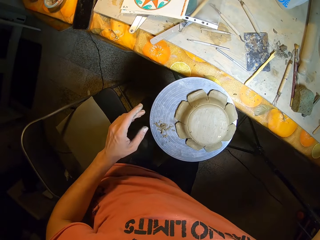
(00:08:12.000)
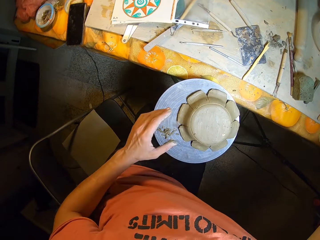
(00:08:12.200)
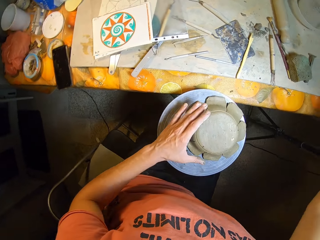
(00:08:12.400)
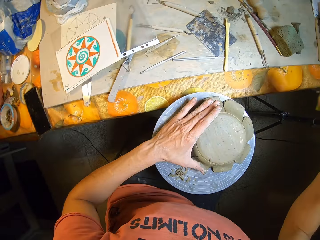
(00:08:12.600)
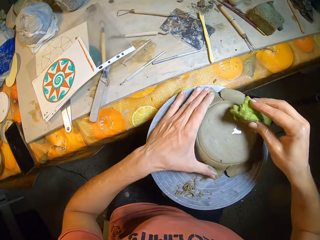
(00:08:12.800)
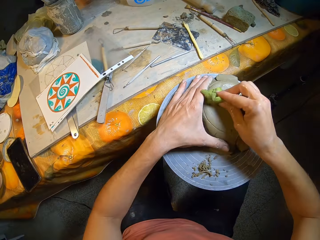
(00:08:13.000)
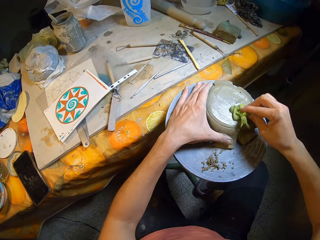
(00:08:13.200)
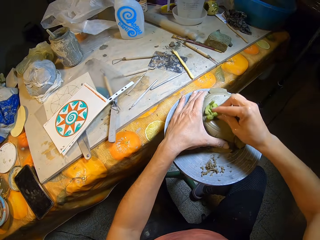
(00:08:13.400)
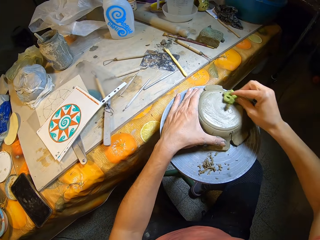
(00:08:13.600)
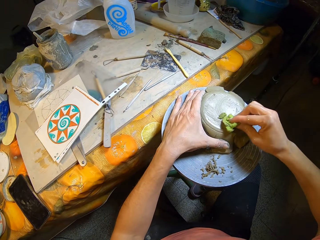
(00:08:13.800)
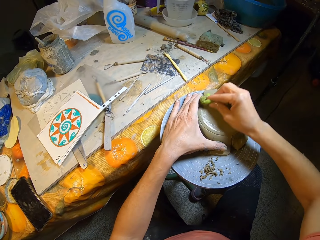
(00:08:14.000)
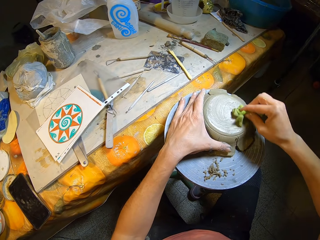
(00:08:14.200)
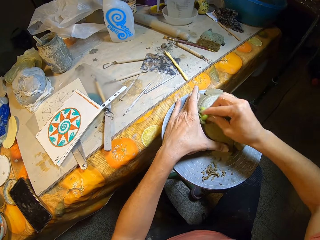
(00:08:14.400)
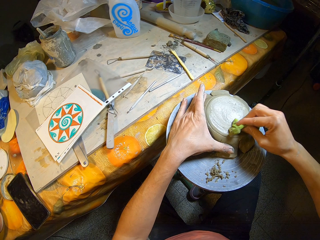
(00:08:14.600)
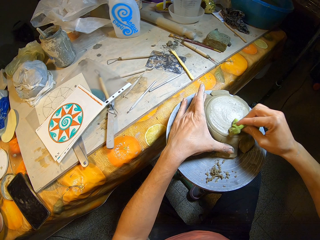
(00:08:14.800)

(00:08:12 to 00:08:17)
The camera wearer holds the ceramic on the table with his left hand. He wipes the ceramic on the table with the sponge in his right hand.
